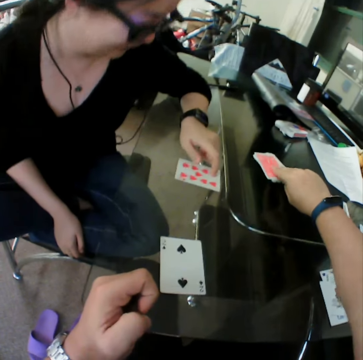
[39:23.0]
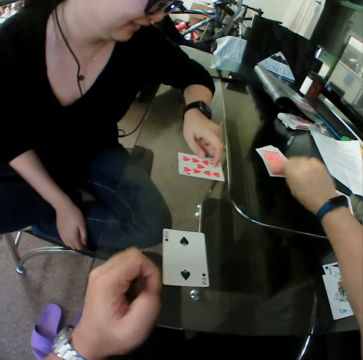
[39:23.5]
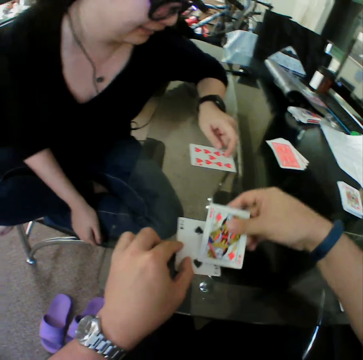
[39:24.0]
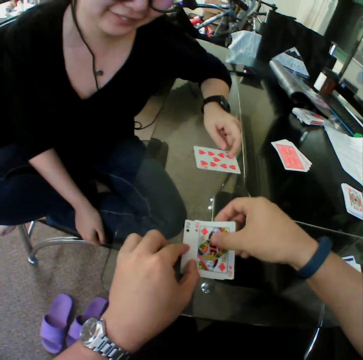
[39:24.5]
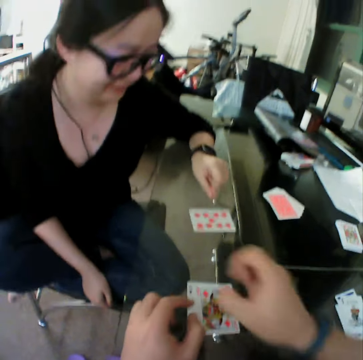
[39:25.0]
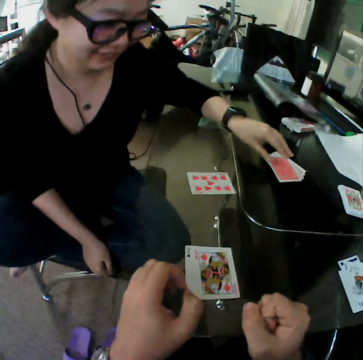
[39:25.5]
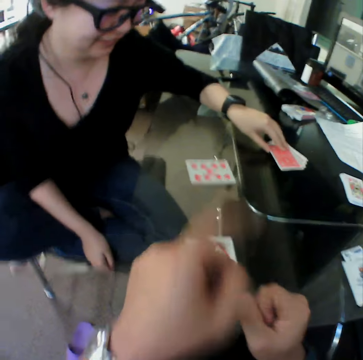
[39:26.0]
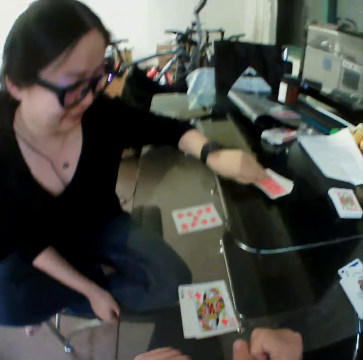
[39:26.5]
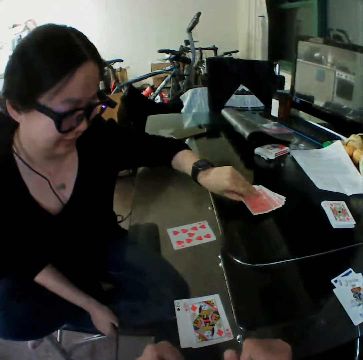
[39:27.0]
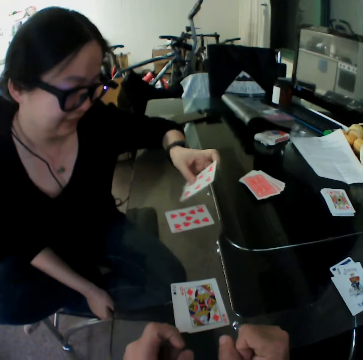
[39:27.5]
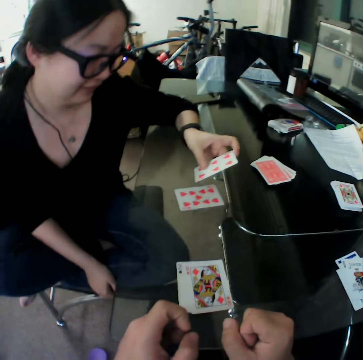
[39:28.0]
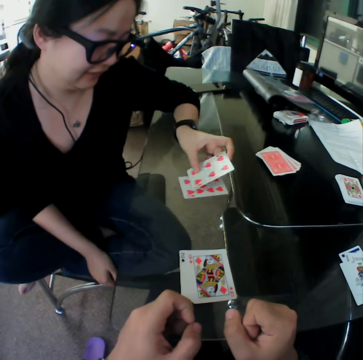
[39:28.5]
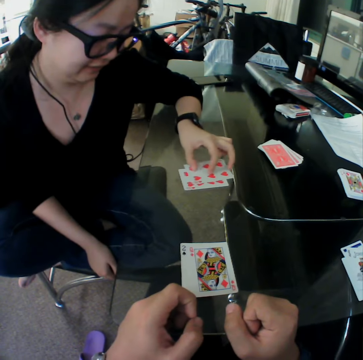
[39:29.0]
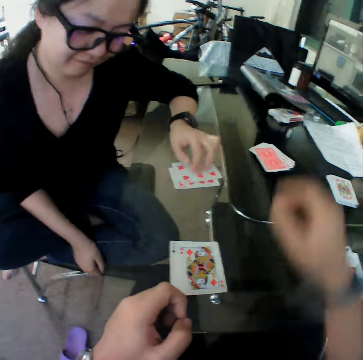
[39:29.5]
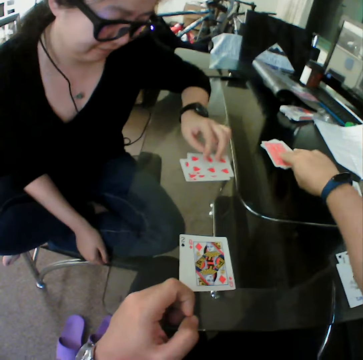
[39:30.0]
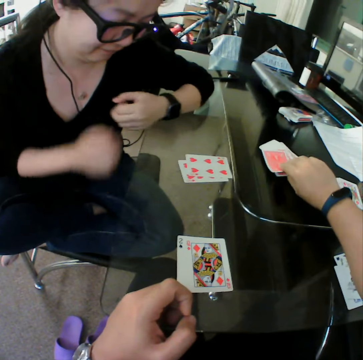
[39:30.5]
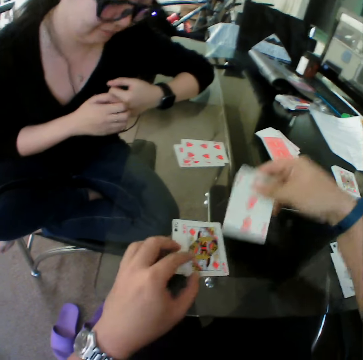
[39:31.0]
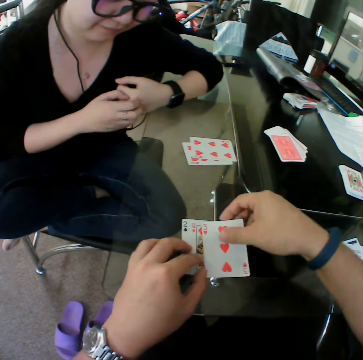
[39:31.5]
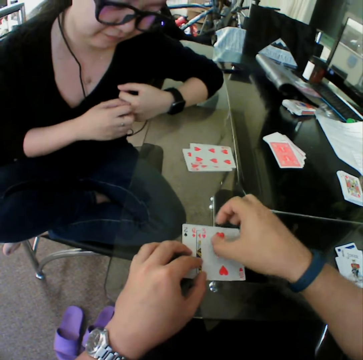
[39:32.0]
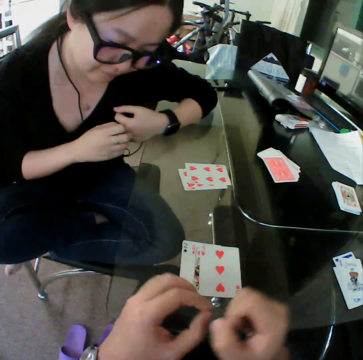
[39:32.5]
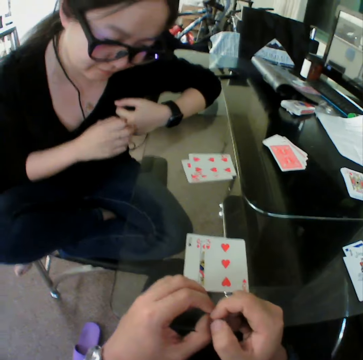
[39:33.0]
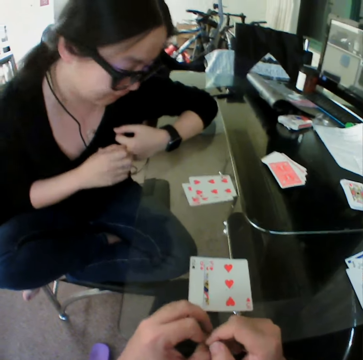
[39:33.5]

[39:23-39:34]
The woman drops the card on the table. The camera wearer picks a card from the table and drops the card on the table. The woman picks a card from the table and drops the card on the table. The camera wearer picks a card from the table and drops the card on the table.

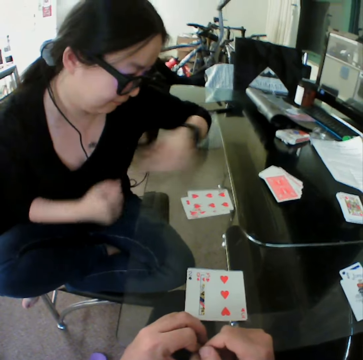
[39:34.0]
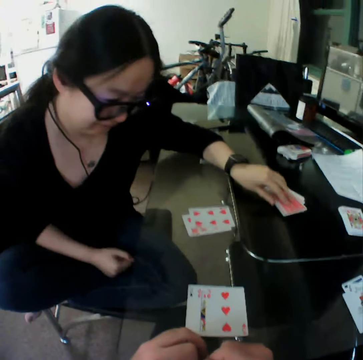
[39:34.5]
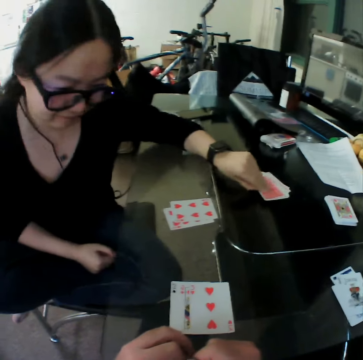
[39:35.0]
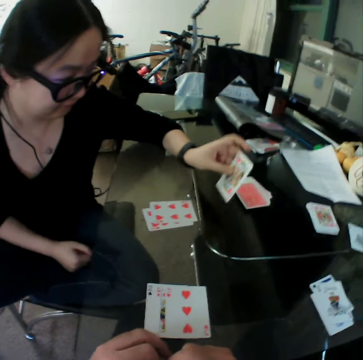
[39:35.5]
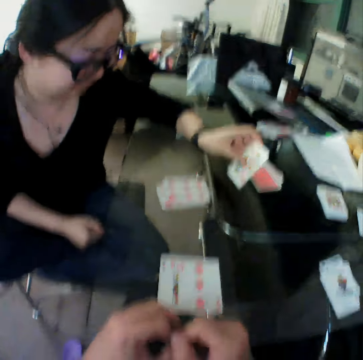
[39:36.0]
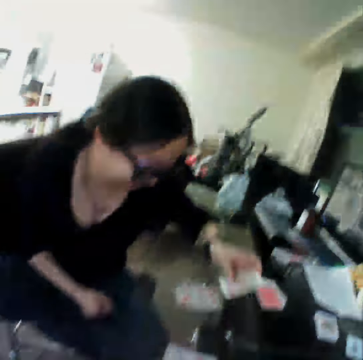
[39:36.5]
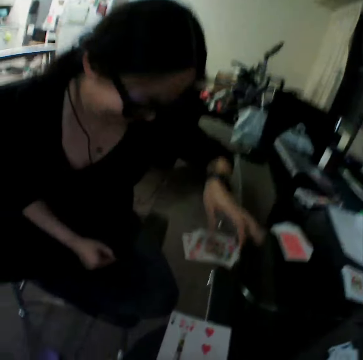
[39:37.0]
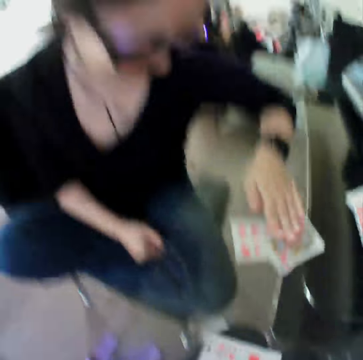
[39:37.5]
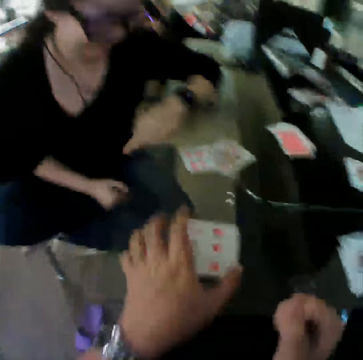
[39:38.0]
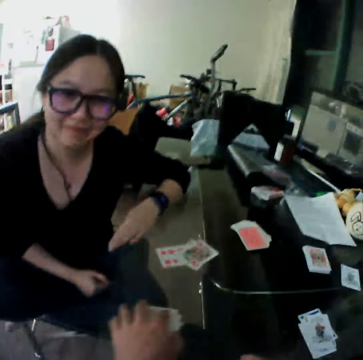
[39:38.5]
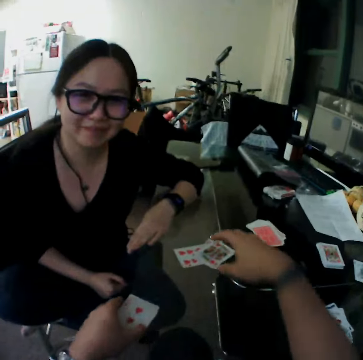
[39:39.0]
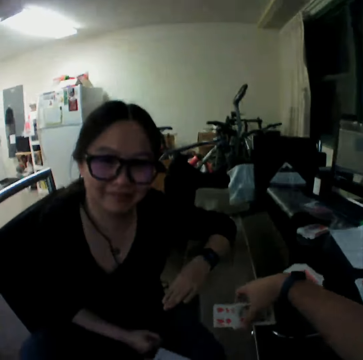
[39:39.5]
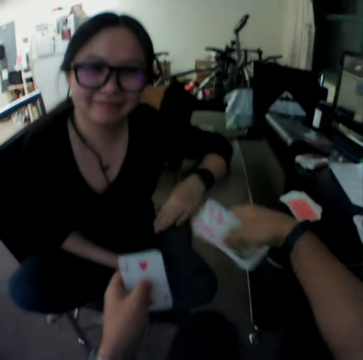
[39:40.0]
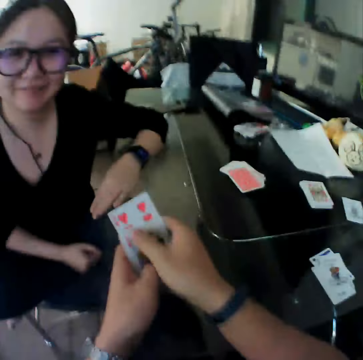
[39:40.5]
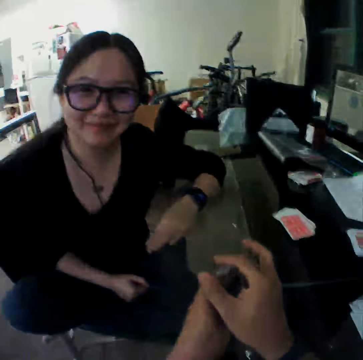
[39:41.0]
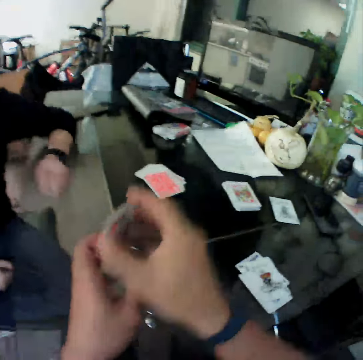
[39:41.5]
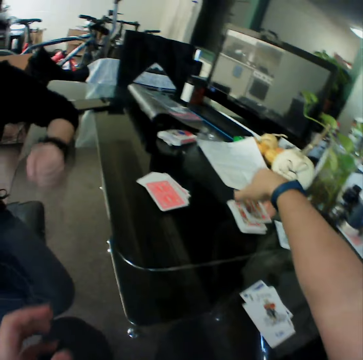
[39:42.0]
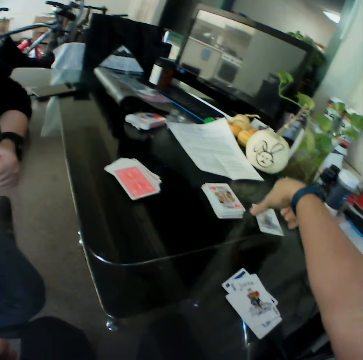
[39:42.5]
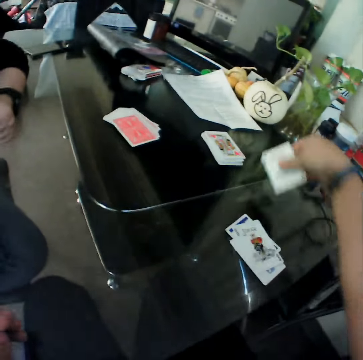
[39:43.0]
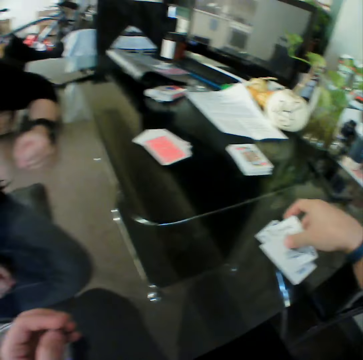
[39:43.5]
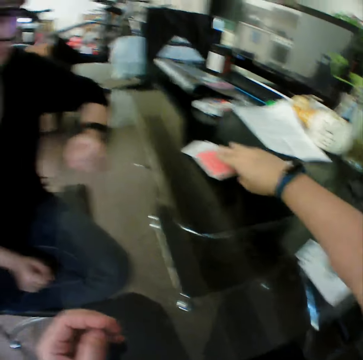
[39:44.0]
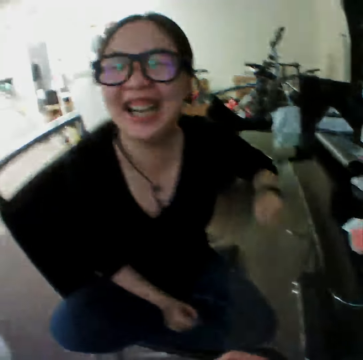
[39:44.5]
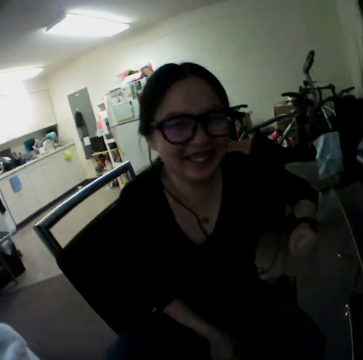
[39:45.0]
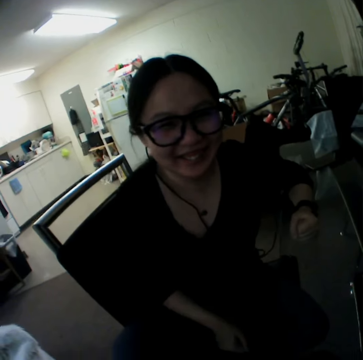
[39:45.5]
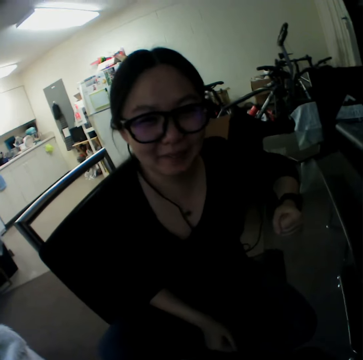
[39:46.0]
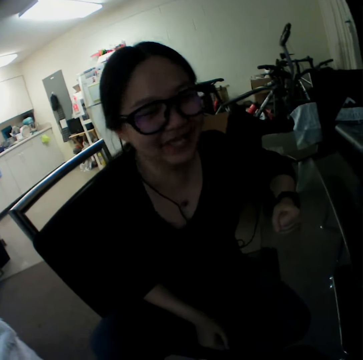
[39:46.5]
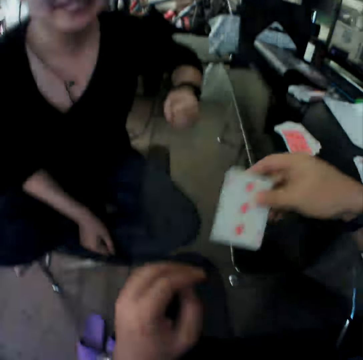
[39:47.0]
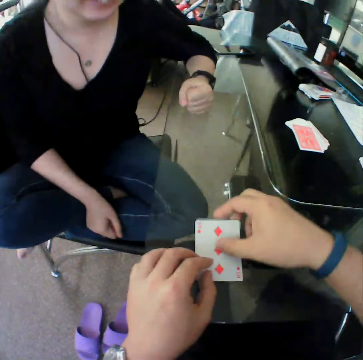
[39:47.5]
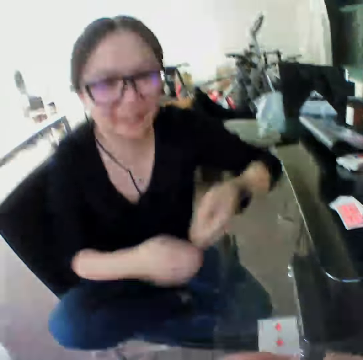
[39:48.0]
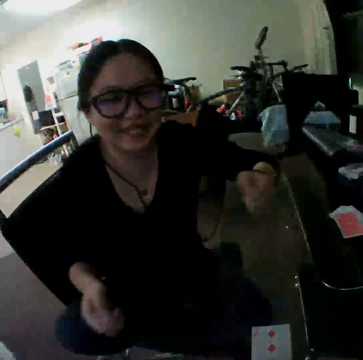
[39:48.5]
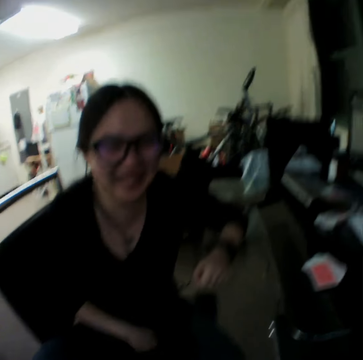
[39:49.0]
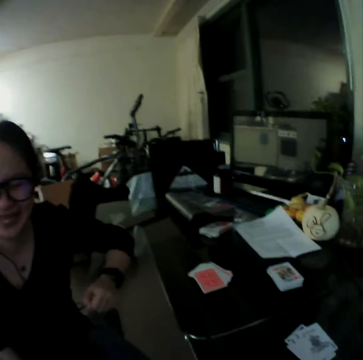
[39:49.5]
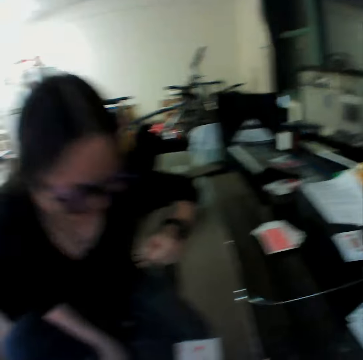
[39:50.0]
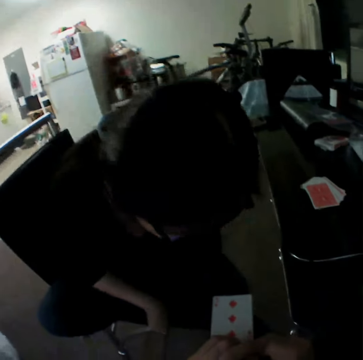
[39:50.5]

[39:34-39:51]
The woman picks a card from the table. The camera wearer puts a card down. The woman drops the card on the table. The camera wearer picks the cards from the table with his left hand. He picks the cards from the table with his right hand. He holds the cards with both hands and drops the cards on the table. He picks a card from the table and drops the card on the table. He picks a card from the table and drops the card on the table.

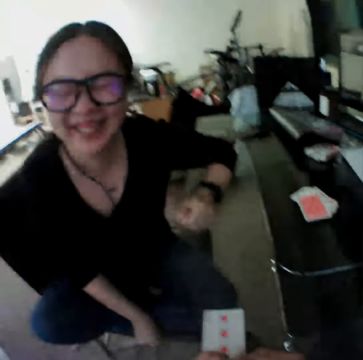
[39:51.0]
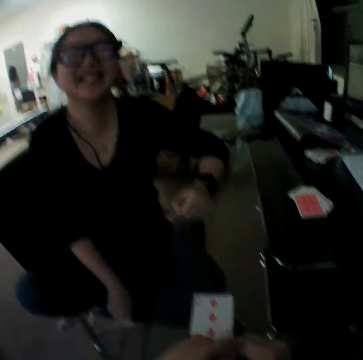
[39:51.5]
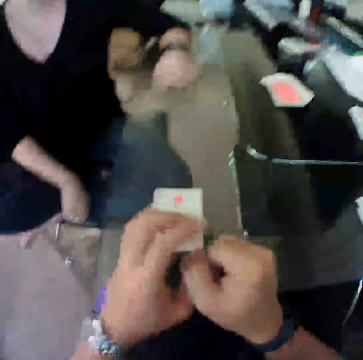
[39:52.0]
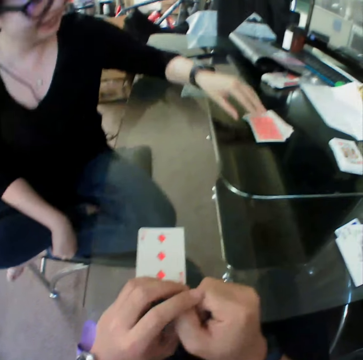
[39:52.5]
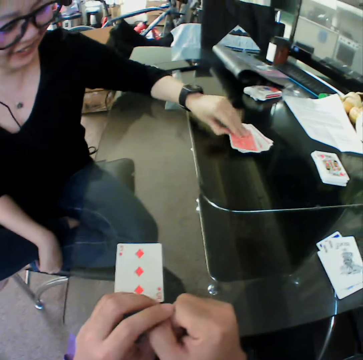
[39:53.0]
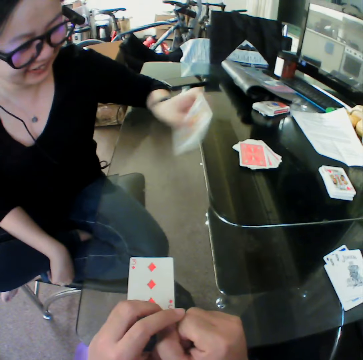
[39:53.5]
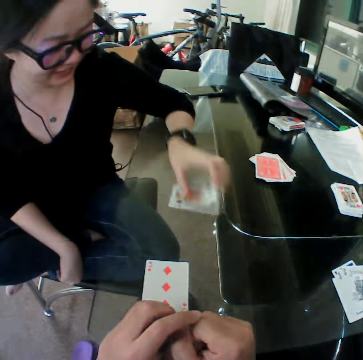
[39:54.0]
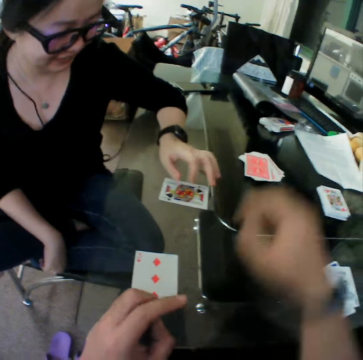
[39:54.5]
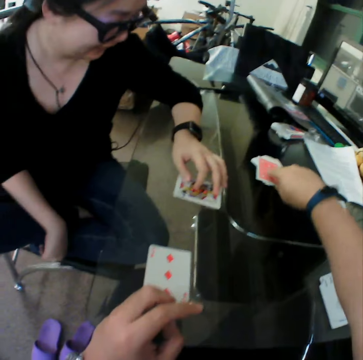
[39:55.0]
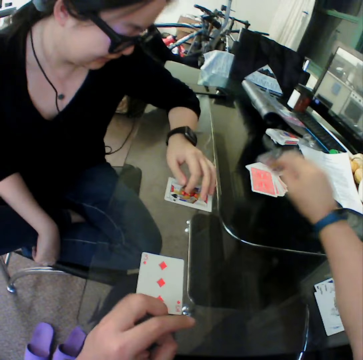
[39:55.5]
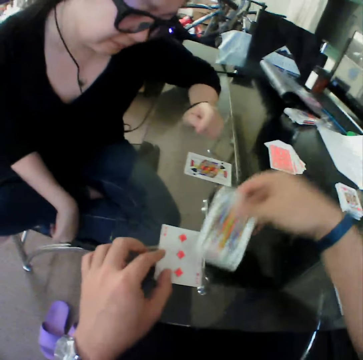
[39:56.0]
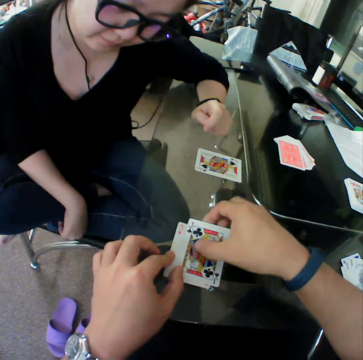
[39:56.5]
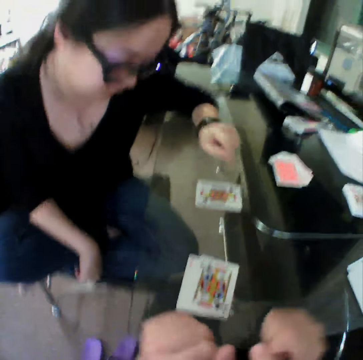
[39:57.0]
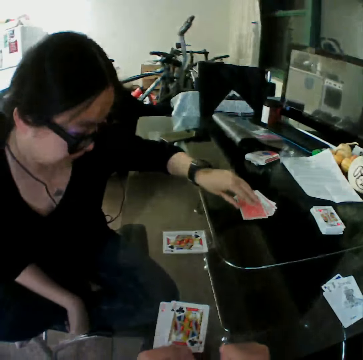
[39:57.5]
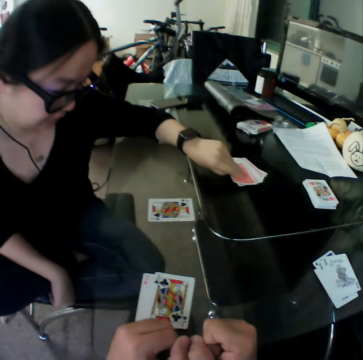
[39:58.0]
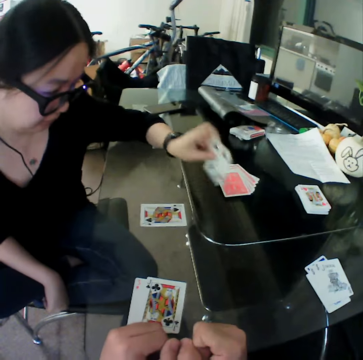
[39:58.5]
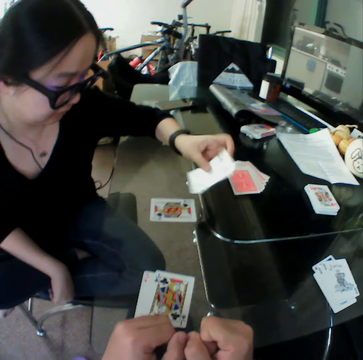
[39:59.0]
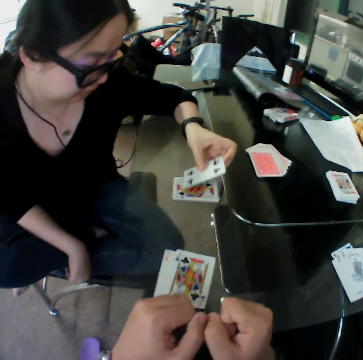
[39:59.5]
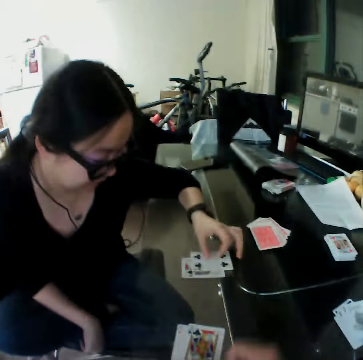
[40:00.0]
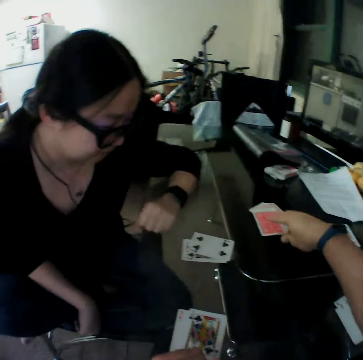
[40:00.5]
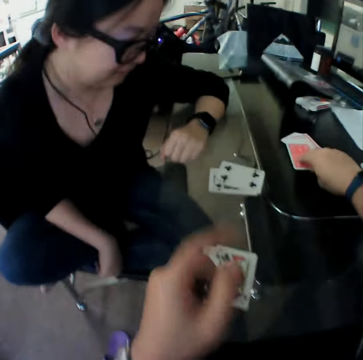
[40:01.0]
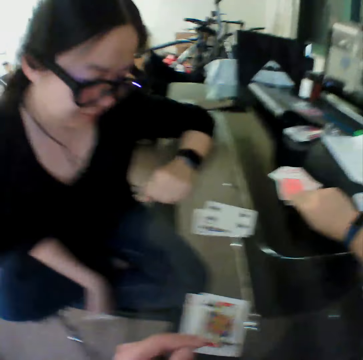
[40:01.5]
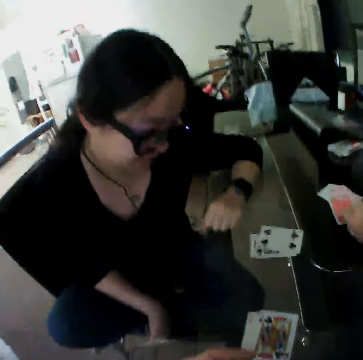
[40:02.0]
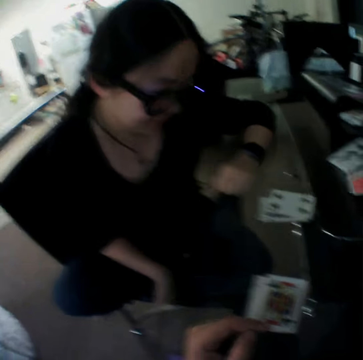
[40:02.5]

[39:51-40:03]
The woman picks a card from the table and drops the card on the table. The camera wearer picks a card from the table and drops the card on the table. The woman picks a card from the table and drops the card on the table. The camera wearer picks a card from the table.
